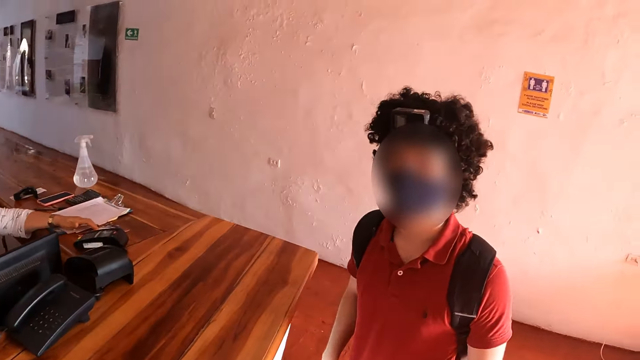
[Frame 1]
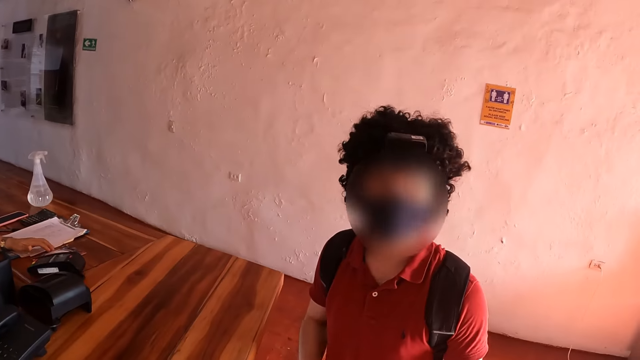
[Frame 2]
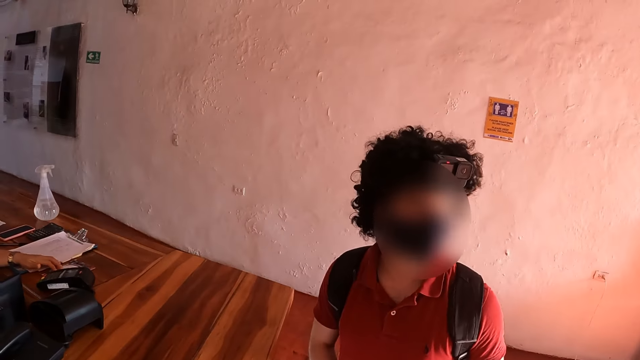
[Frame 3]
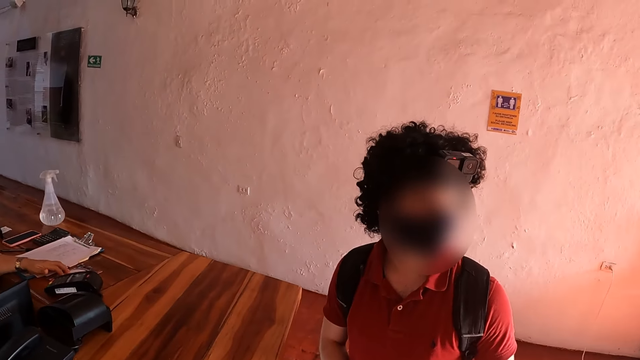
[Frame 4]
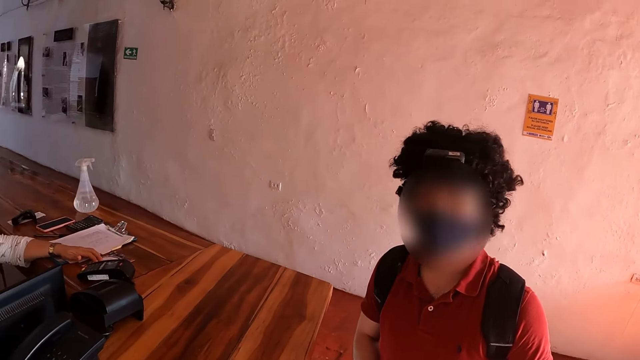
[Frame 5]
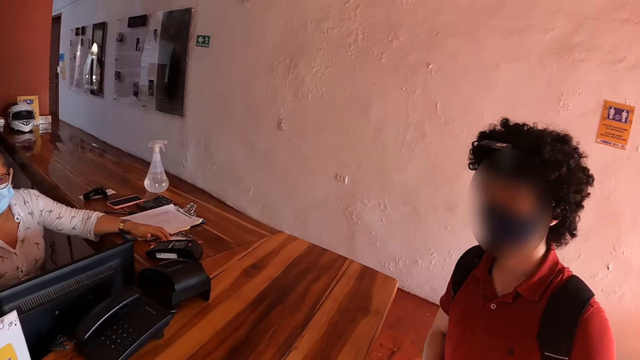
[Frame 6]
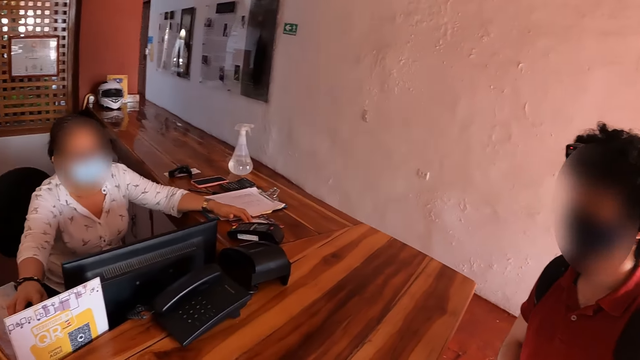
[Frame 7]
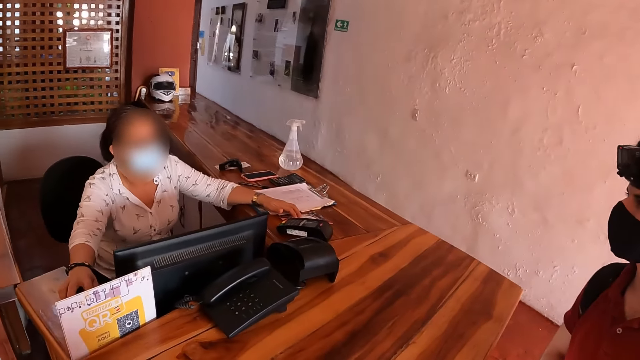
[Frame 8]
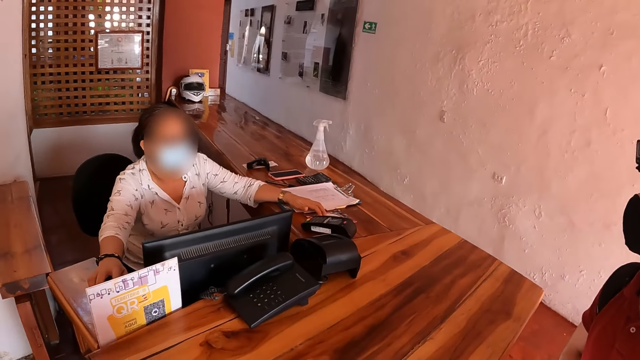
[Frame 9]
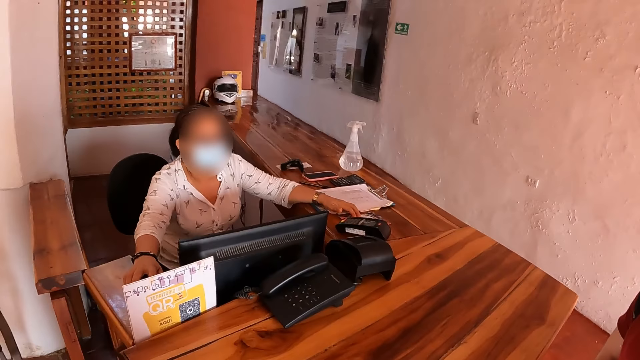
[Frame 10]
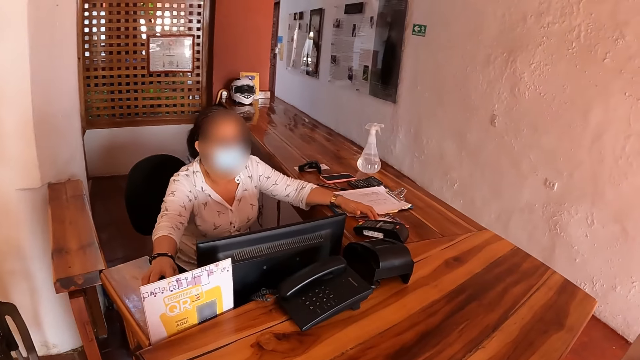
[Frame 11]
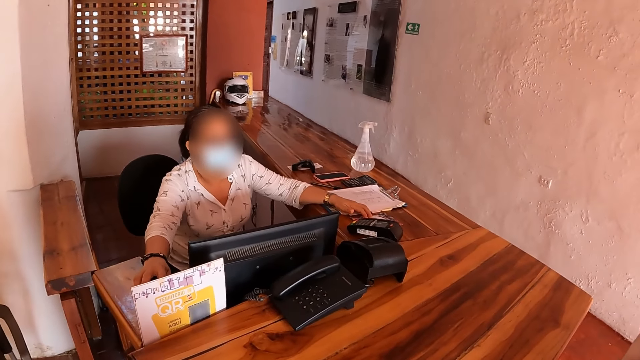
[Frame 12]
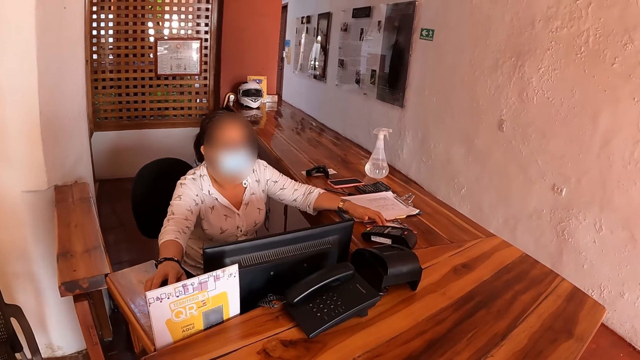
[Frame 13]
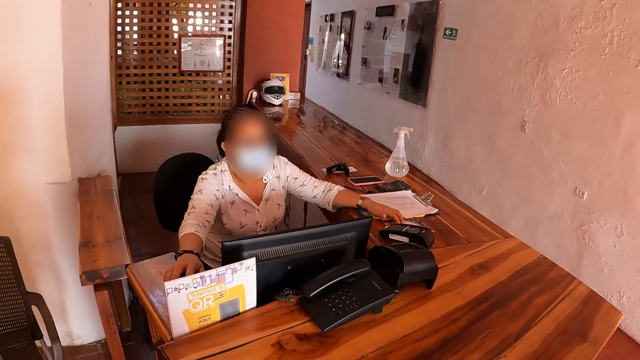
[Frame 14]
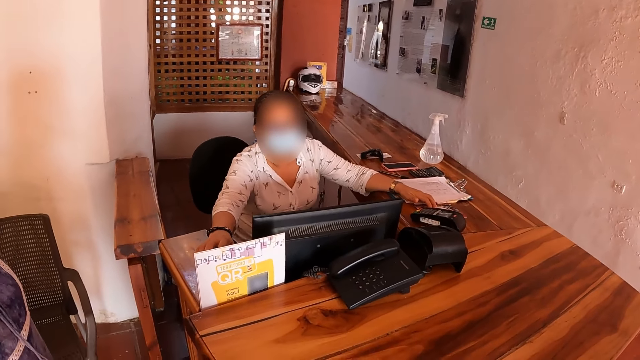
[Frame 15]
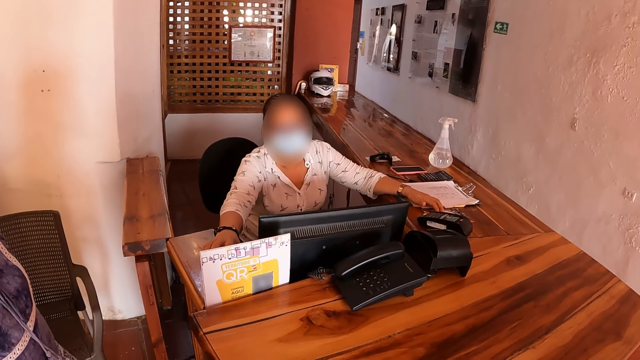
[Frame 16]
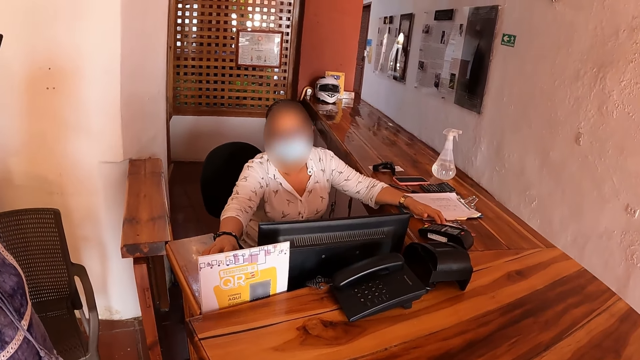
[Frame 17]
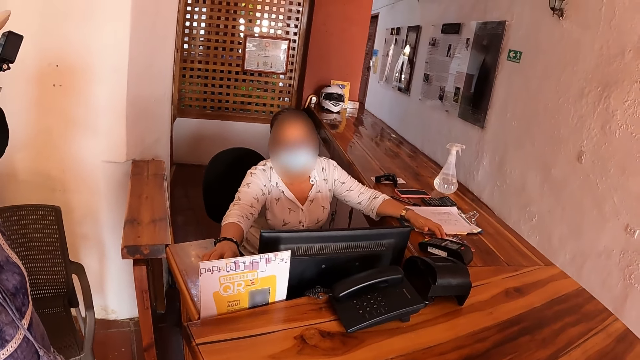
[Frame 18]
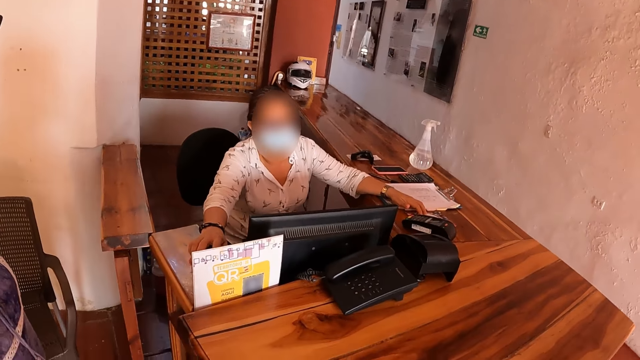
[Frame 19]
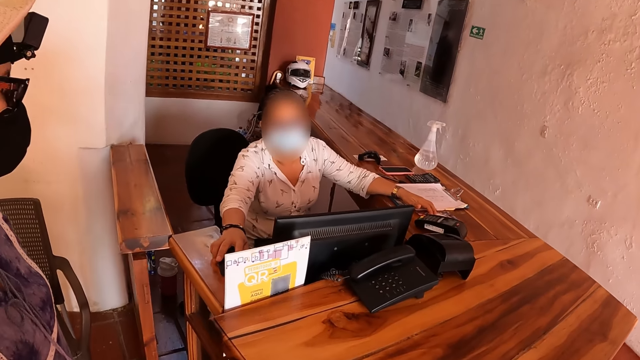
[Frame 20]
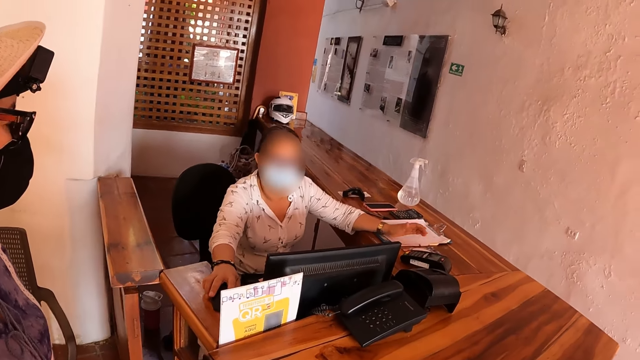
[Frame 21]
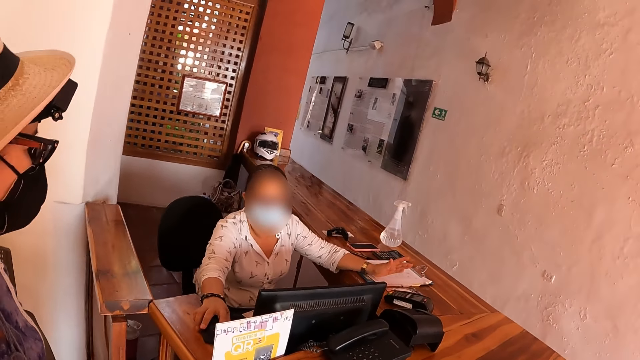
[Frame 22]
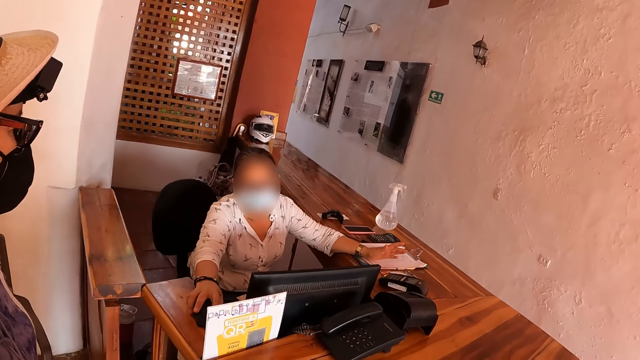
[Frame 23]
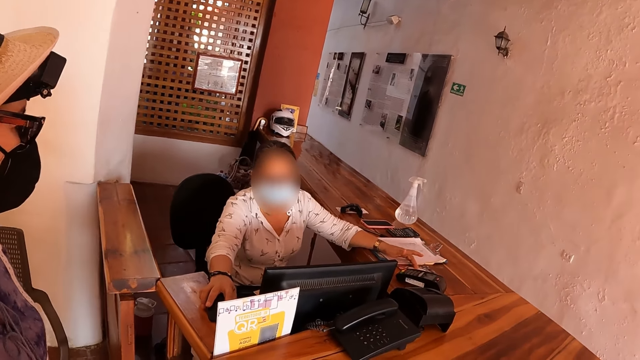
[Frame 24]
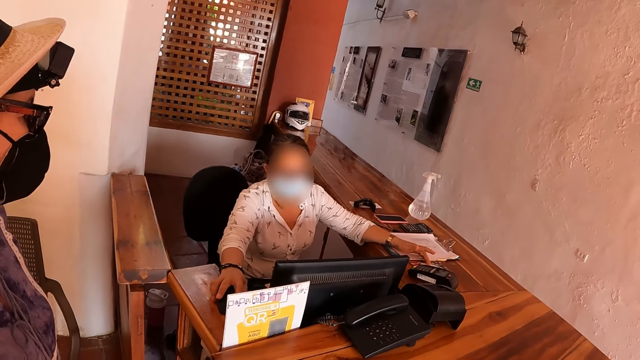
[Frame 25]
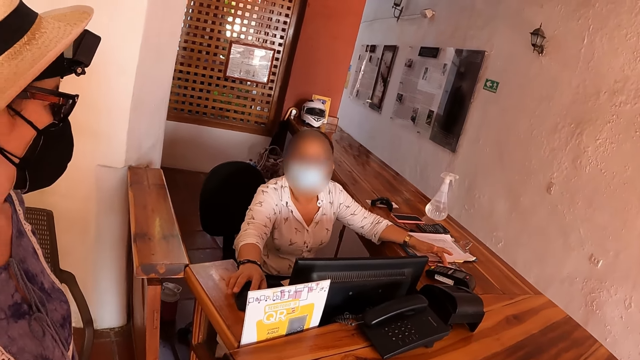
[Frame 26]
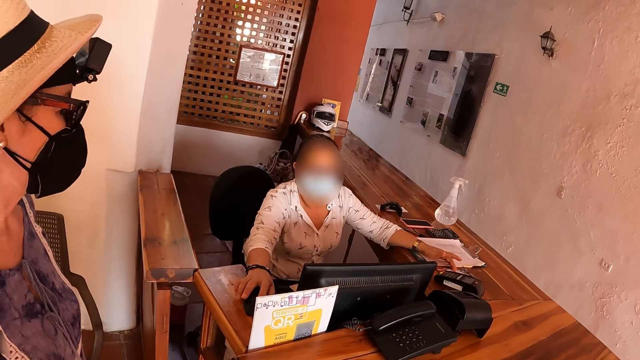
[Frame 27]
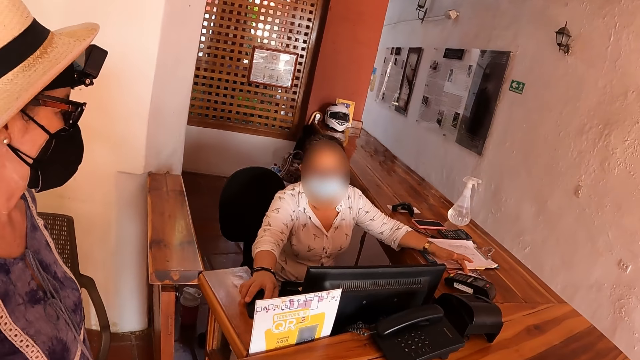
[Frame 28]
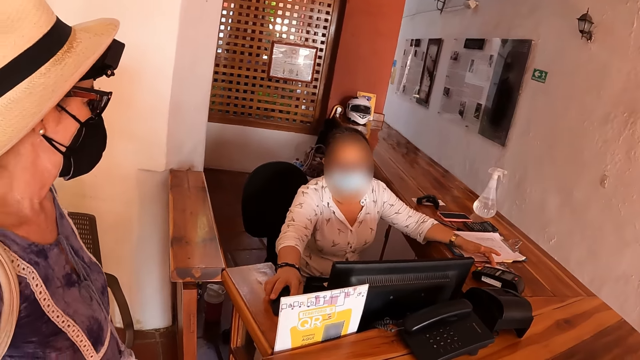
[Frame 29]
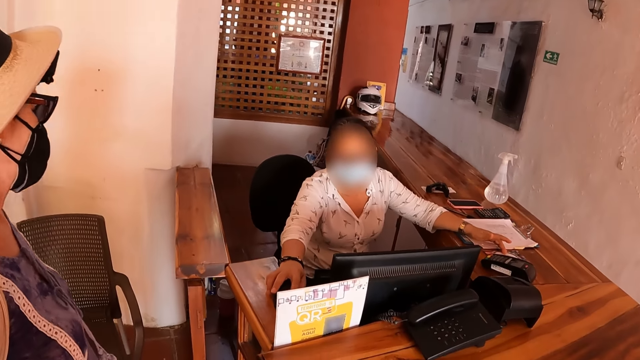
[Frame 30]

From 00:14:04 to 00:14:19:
The camera wearer talks to a woman.

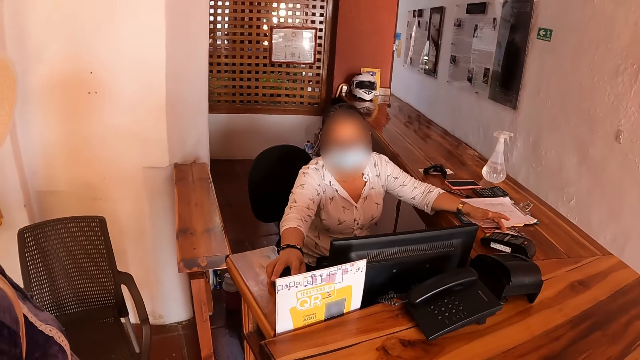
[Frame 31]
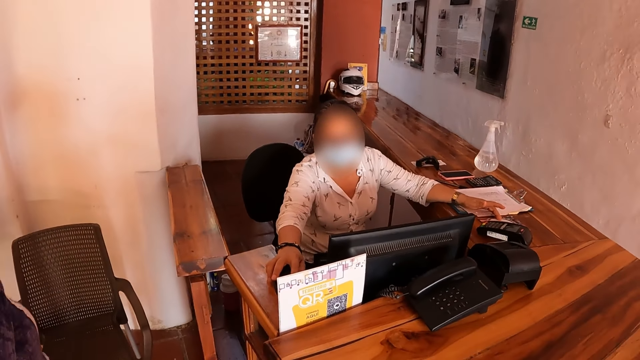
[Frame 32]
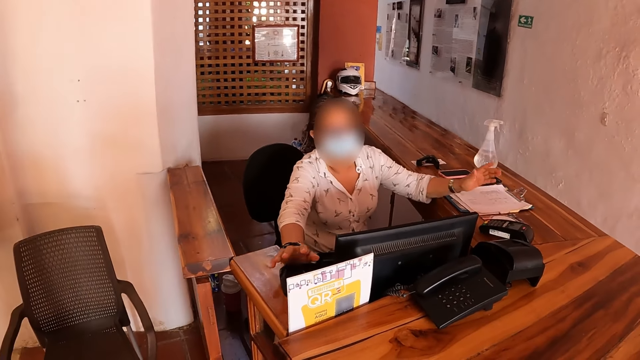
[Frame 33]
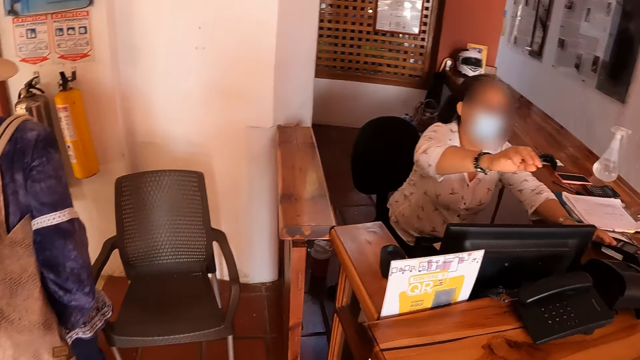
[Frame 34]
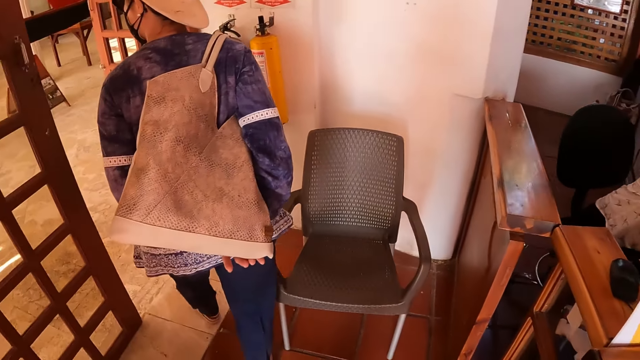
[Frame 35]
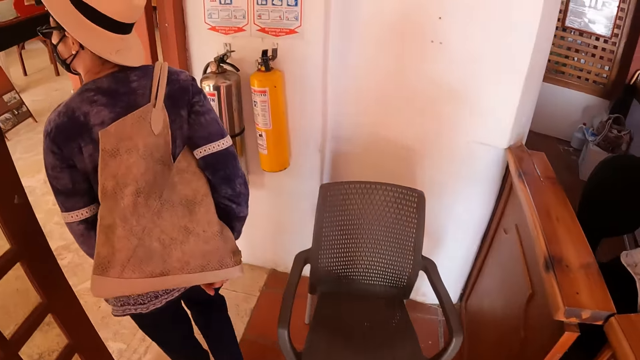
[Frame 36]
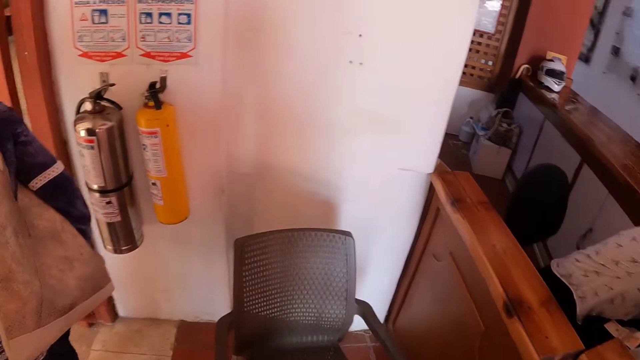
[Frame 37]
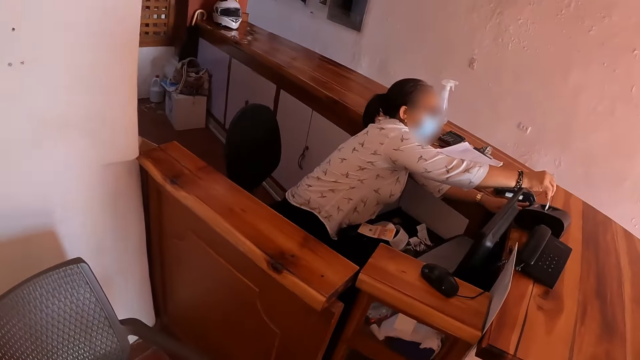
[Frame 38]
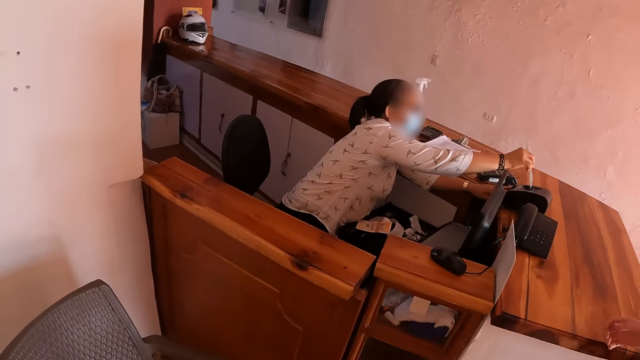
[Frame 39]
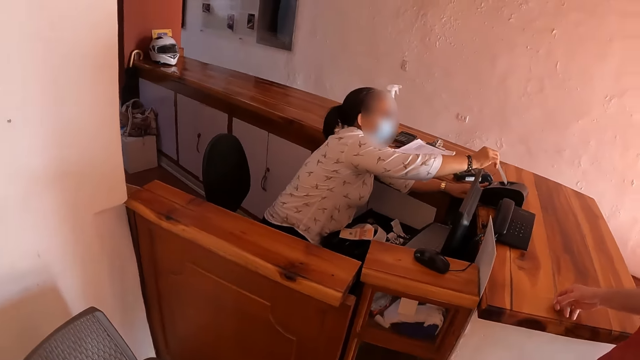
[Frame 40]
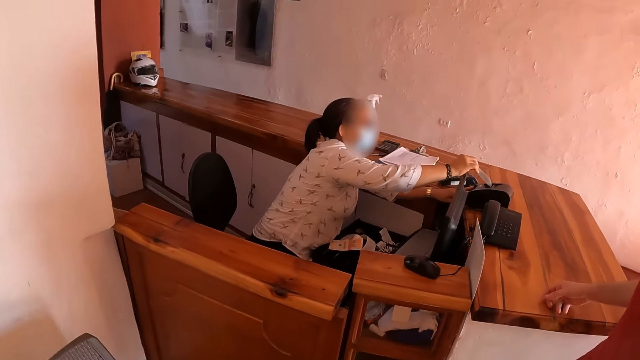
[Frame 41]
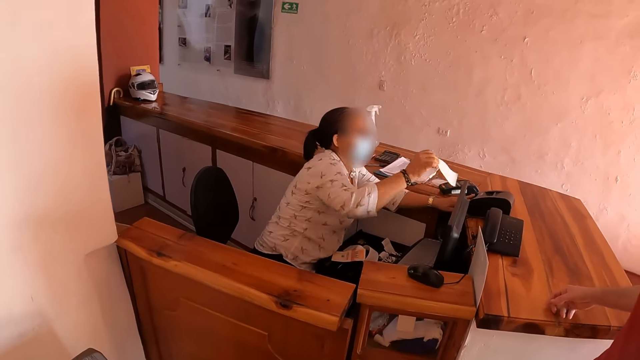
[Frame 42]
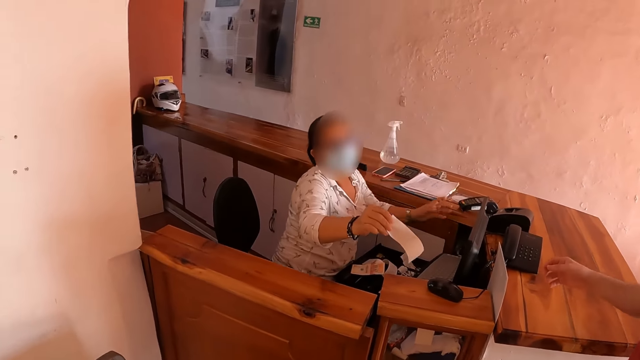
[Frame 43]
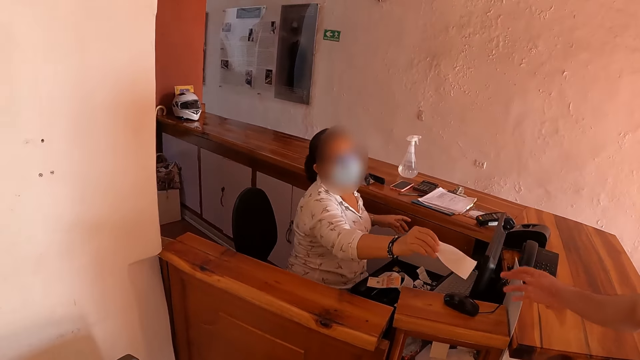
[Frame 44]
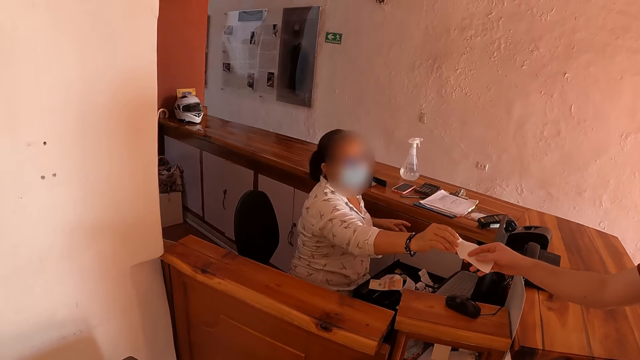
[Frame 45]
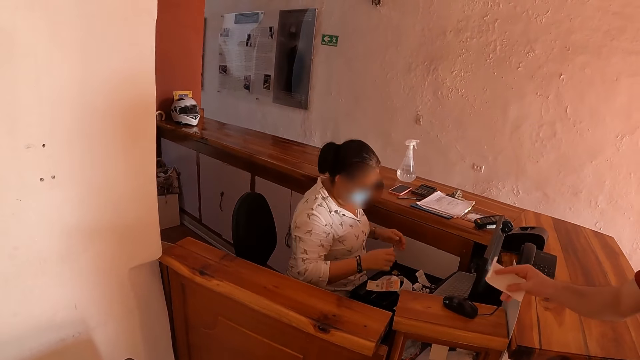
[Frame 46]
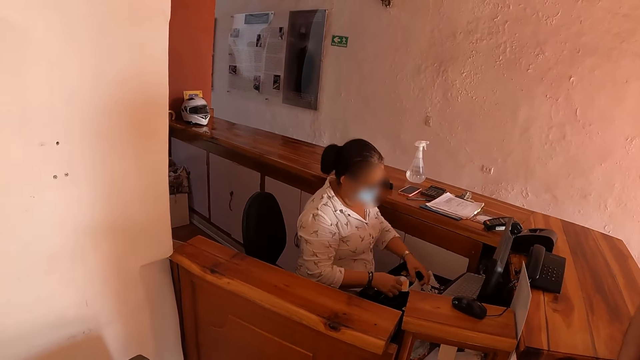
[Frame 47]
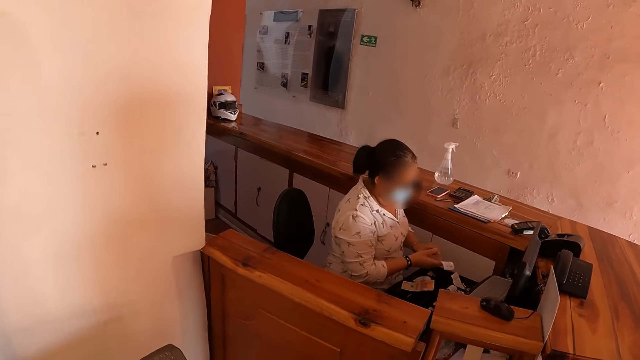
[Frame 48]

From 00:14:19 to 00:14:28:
The camera wearer walks towards the door. They stare at the cashier. They pick up a receipt from the cashier.
